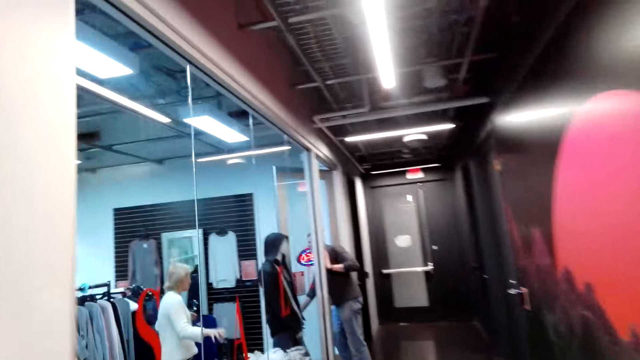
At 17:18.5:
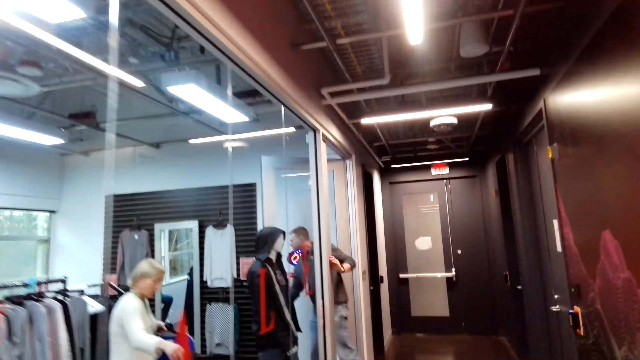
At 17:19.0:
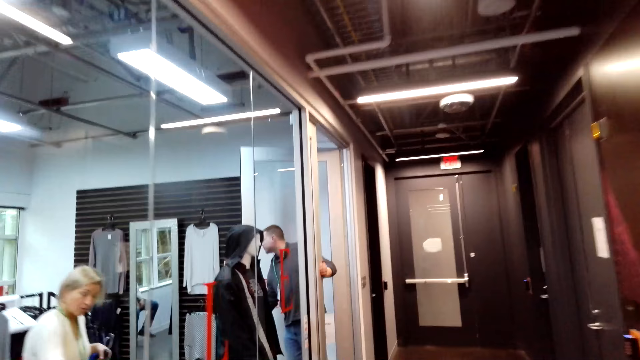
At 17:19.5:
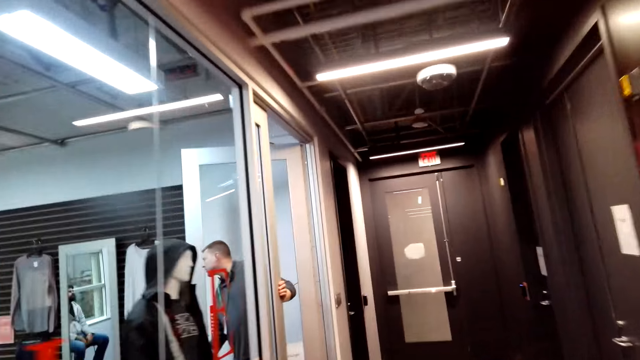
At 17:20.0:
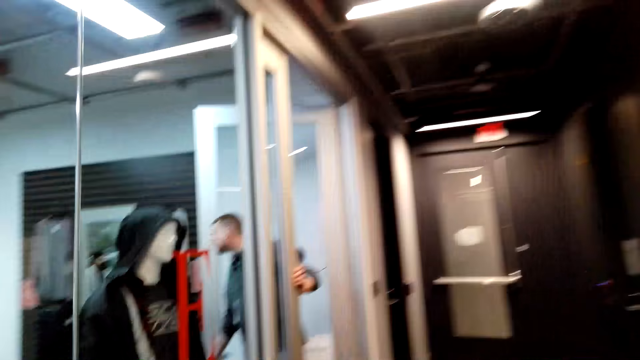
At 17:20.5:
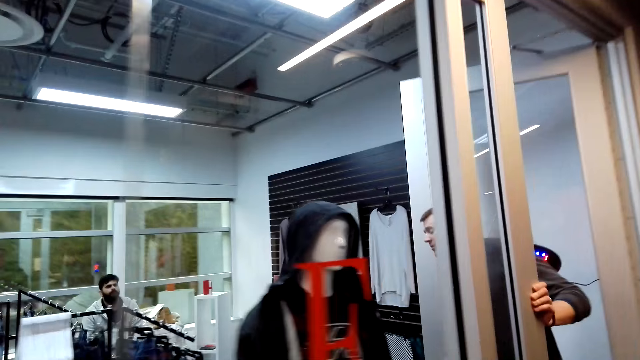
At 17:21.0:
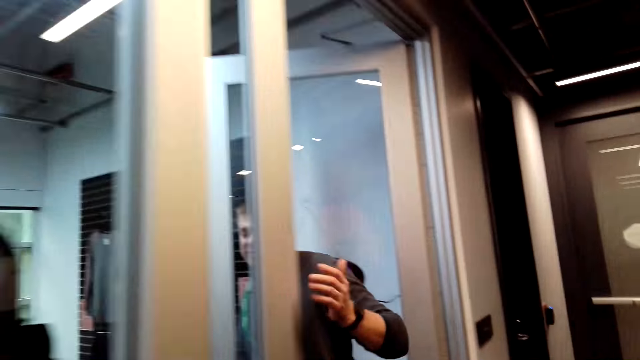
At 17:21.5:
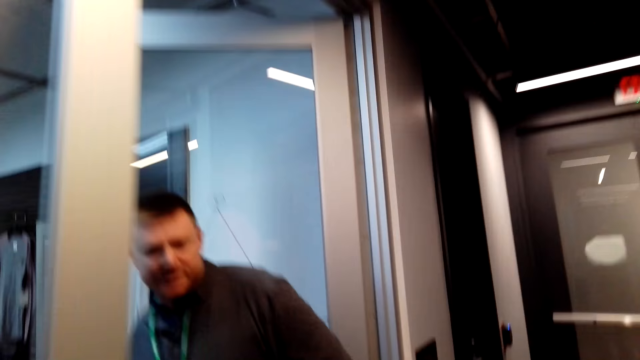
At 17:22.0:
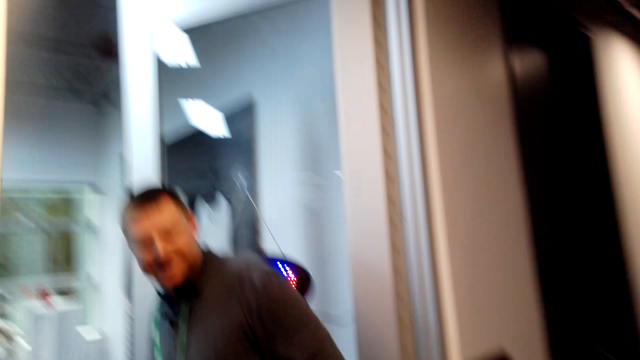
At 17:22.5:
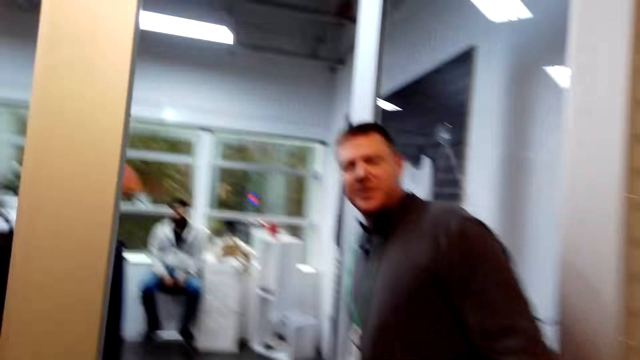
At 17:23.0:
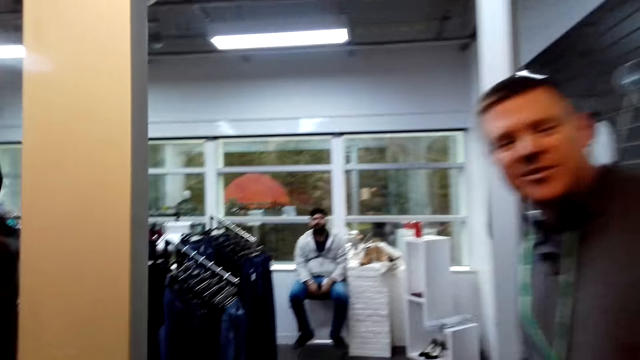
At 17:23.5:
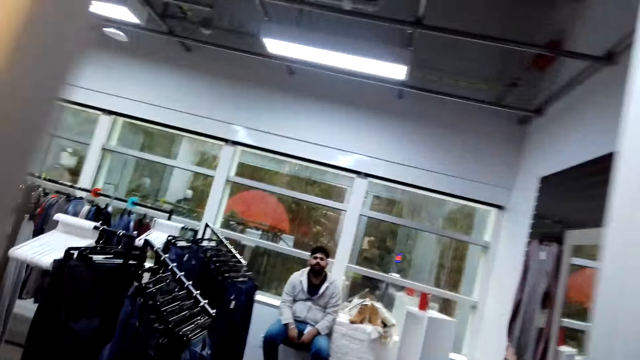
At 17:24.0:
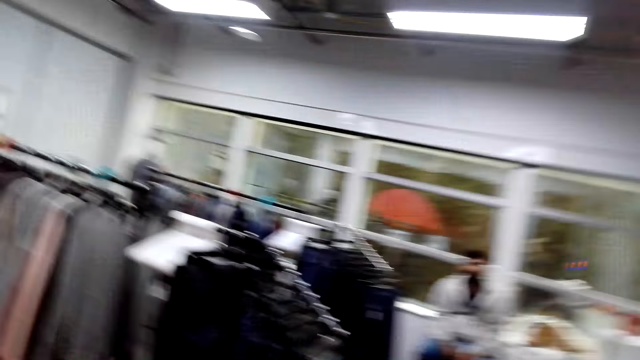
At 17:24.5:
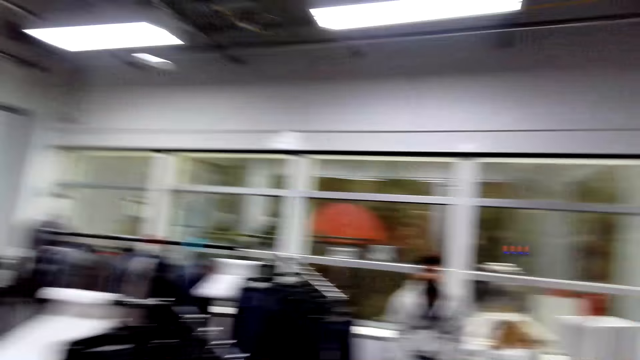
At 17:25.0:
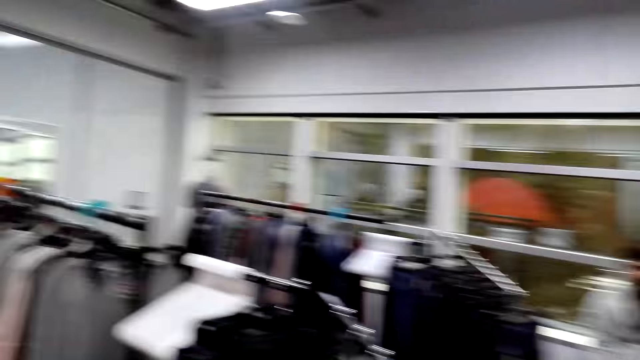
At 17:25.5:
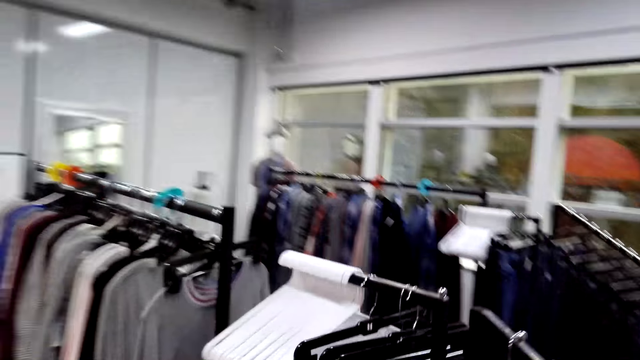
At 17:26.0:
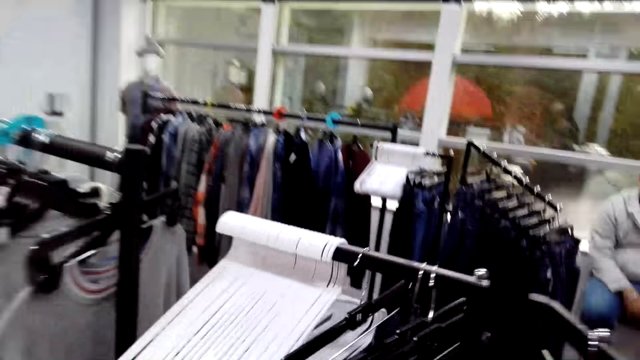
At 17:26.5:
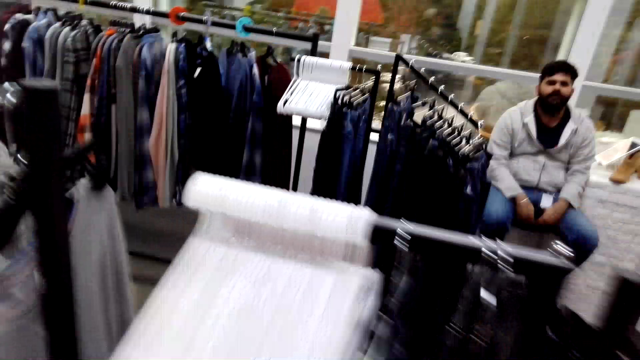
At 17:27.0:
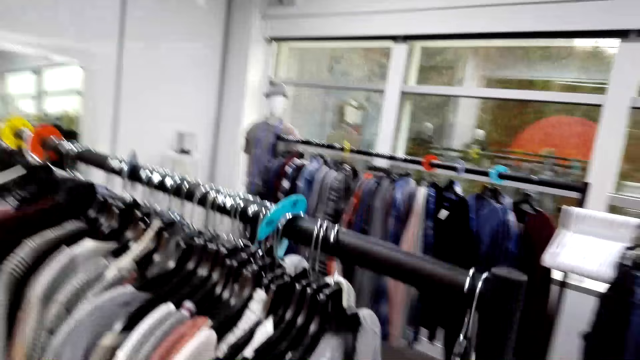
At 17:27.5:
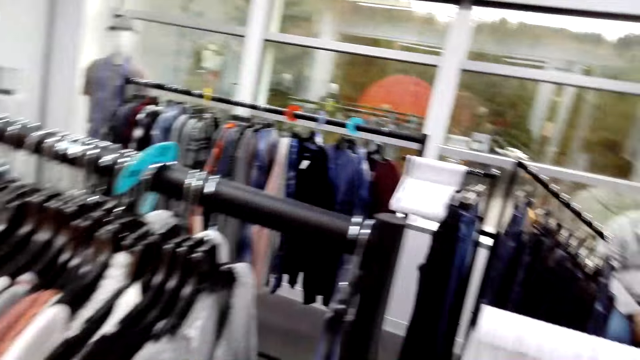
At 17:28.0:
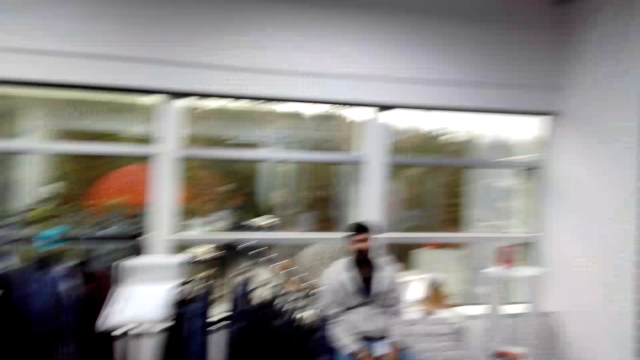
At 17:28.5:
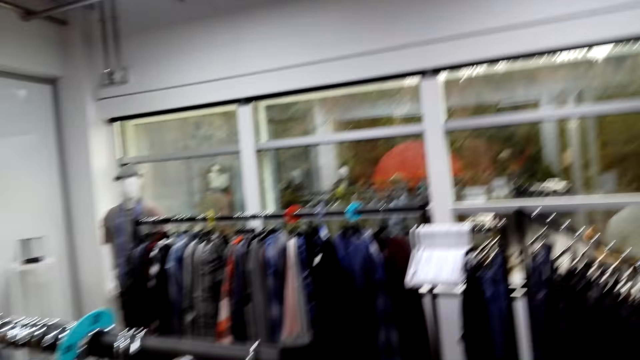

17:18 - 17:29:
The camera wearer walks around. A man sits in the supermarket. The man holds the door. The camera wearer picks the cloth from the cloth rack. They walk in the room.

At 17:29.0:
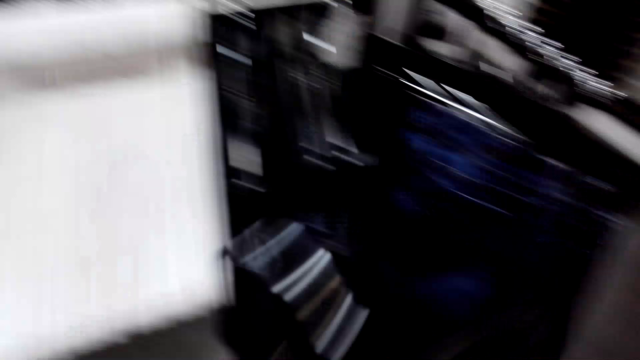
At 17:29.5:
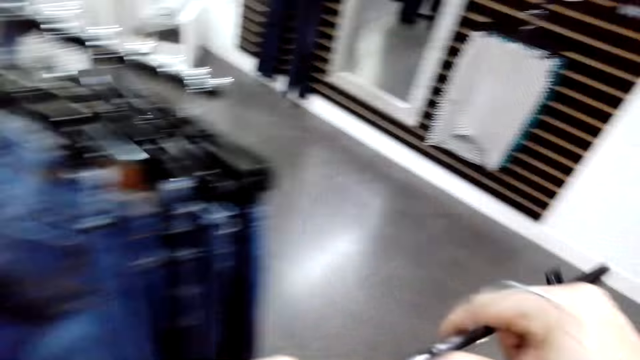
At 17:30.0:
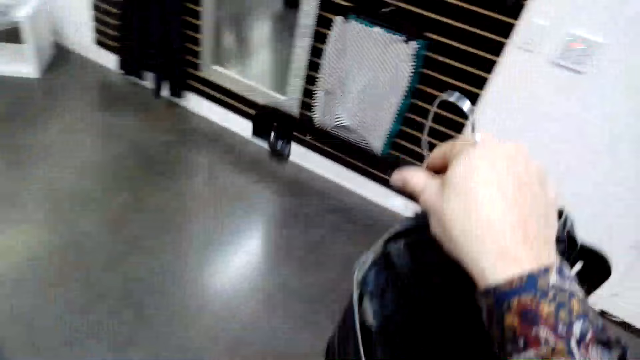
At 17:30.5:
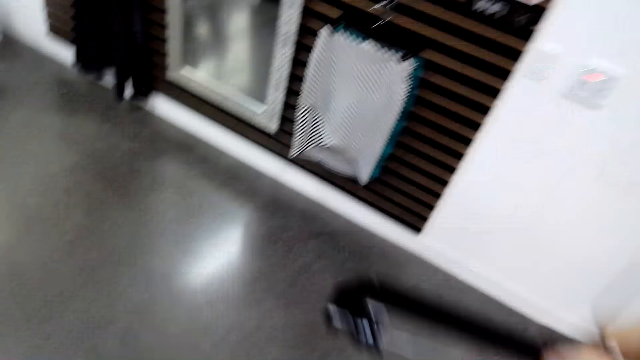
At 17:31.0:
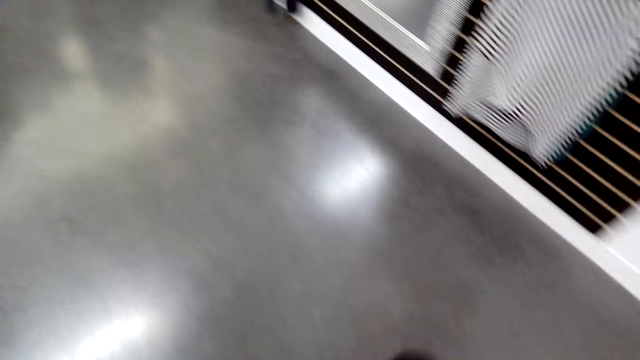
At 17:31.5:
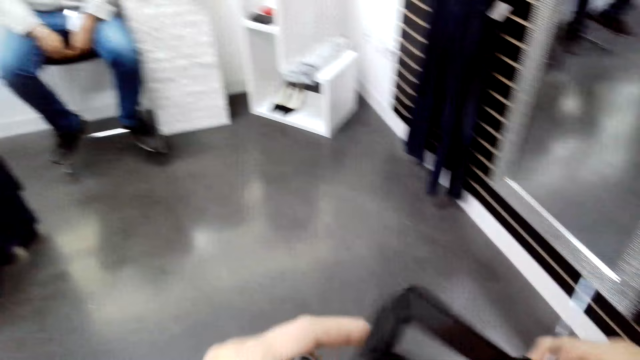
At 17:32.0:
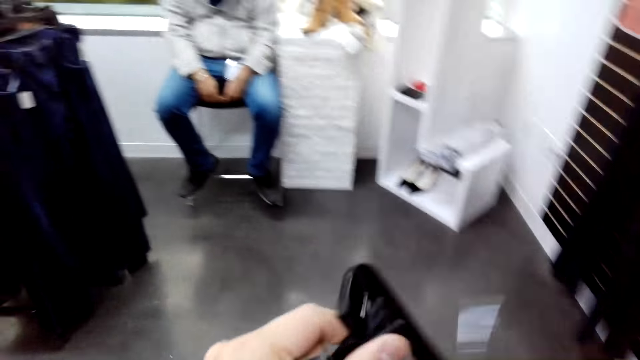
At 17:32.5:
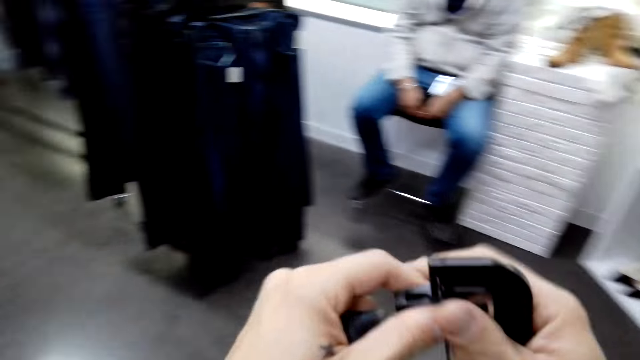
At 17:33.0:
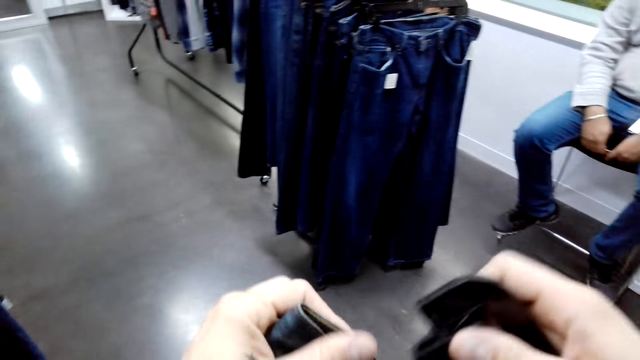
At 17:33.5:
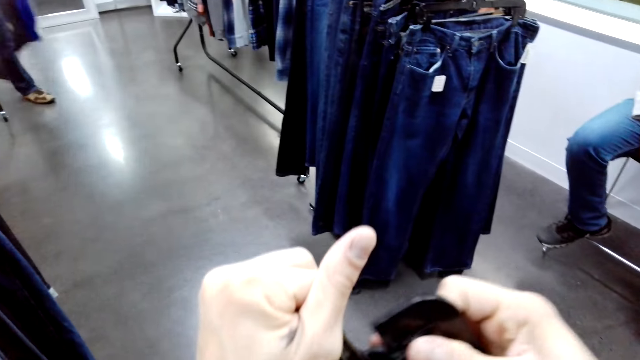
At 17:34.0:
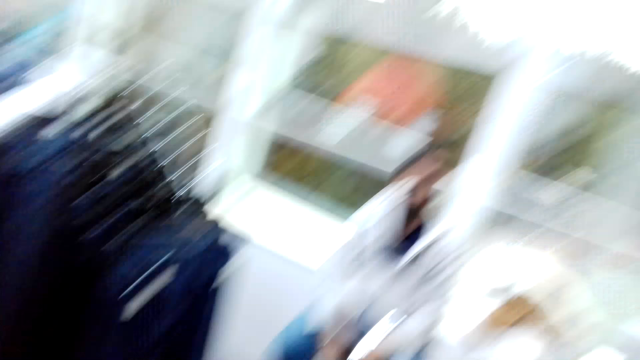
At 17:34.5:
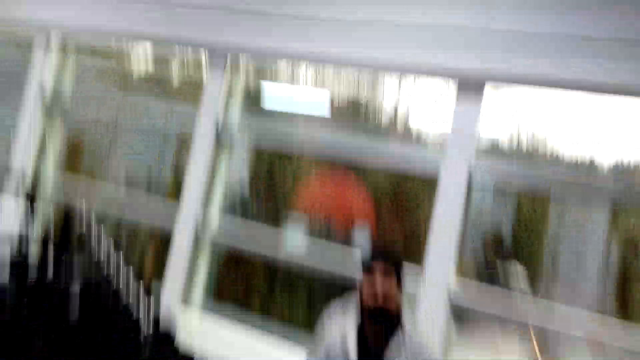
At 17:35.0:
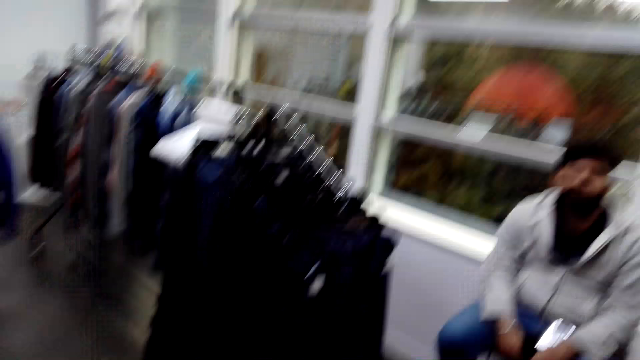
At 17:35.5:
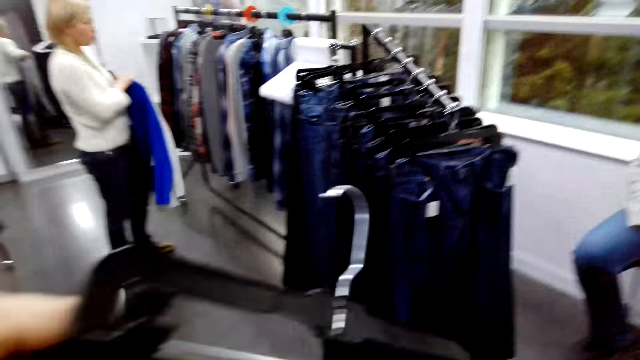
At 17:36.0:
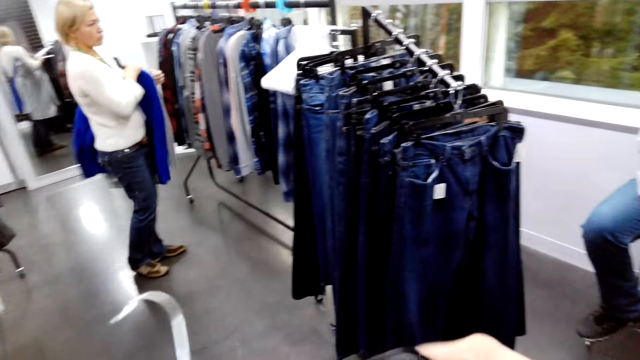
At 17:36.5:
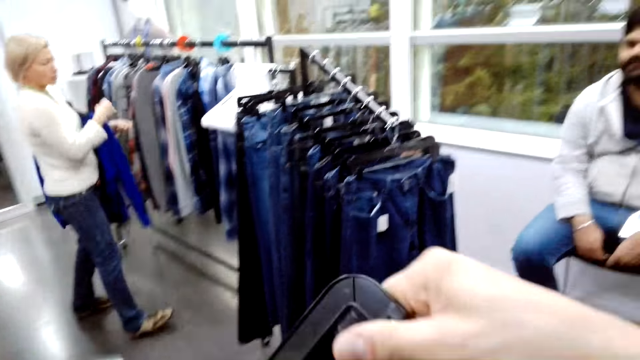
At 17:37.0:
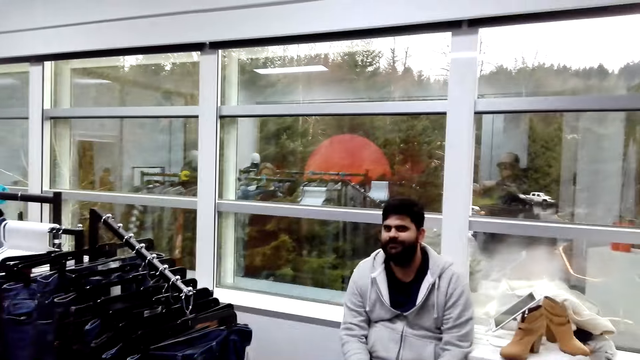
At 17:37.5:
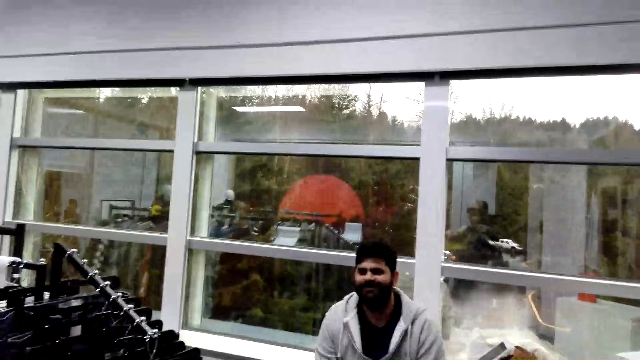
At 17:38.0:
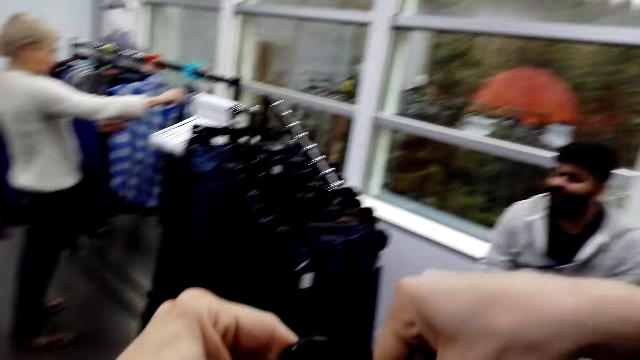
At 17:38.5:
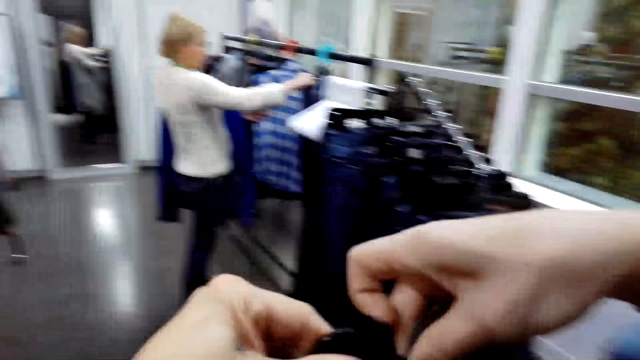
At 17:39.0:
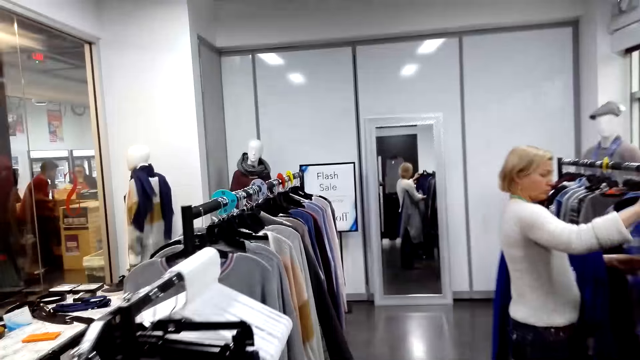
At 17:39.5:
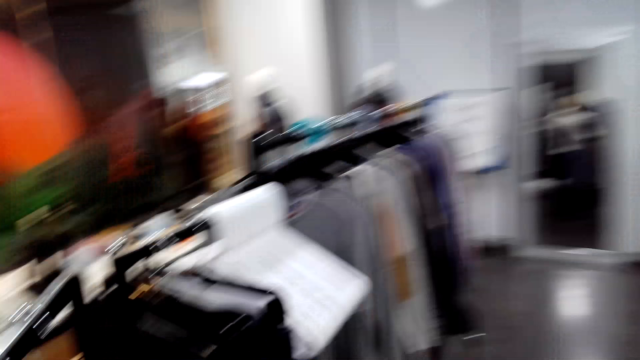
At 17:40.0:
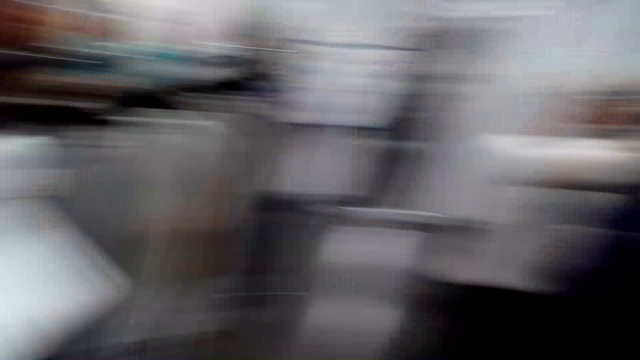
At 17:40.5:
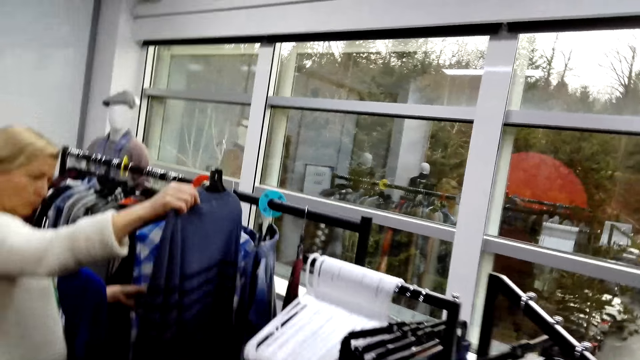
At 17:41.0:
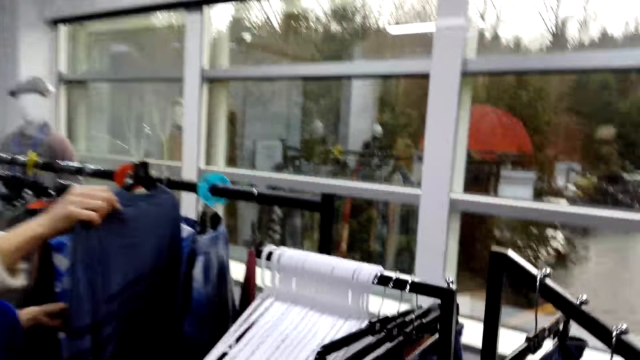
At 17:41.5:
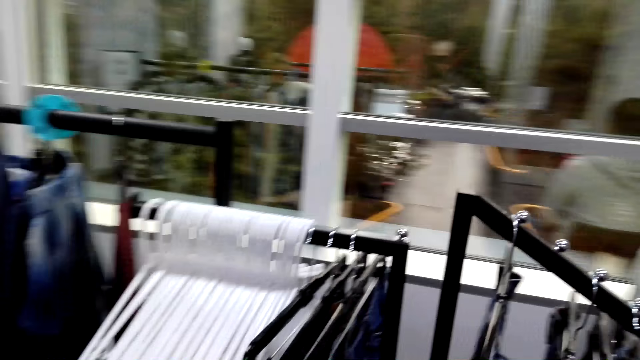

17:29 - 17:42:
The camera wearer removes the cloth from the hanger. A person selects items from the shelf. A man looks at another person. The camera wearer converses. They walk a few steps.
